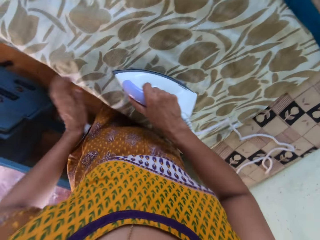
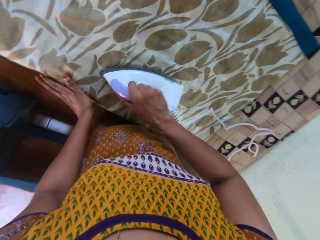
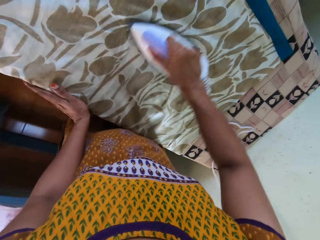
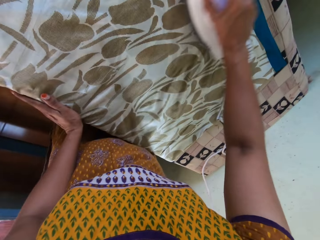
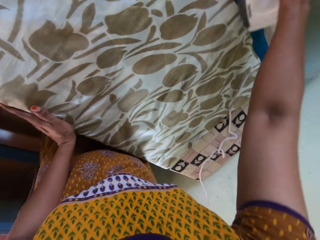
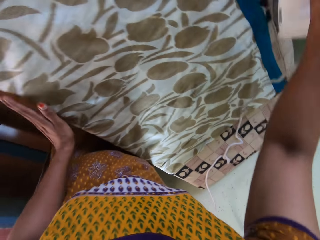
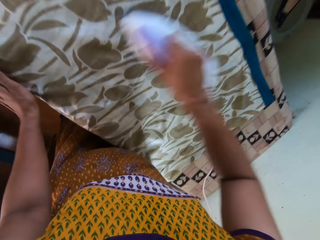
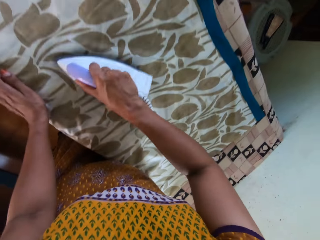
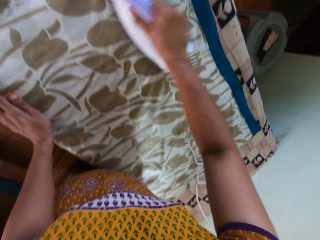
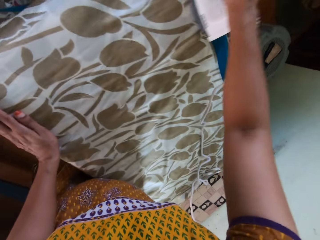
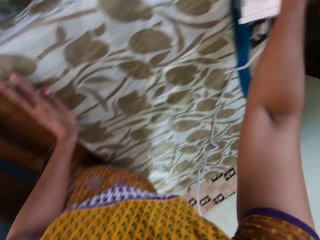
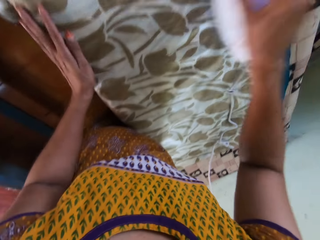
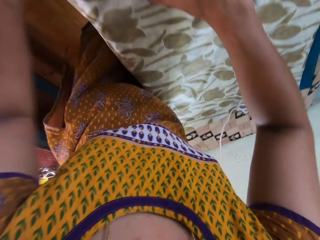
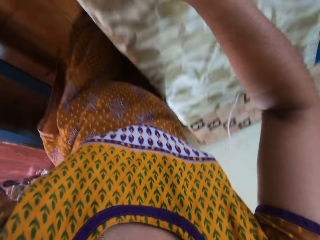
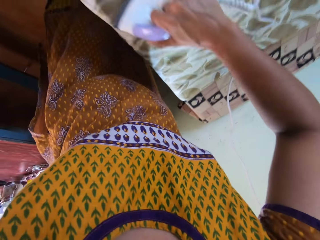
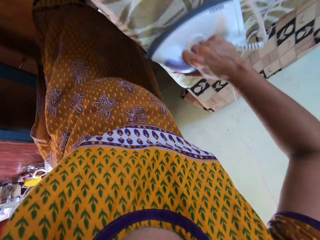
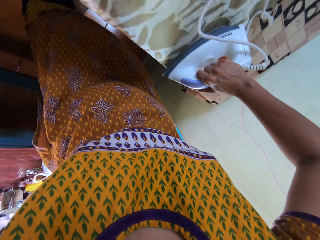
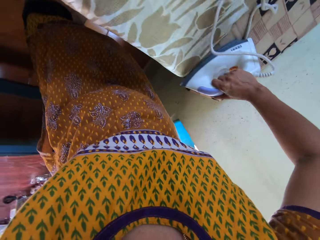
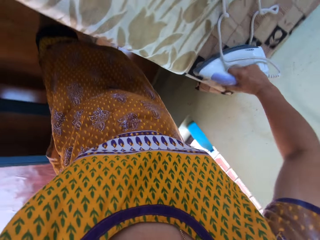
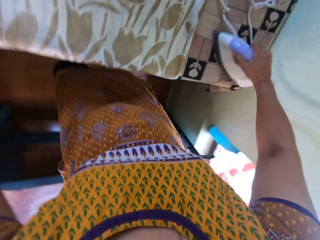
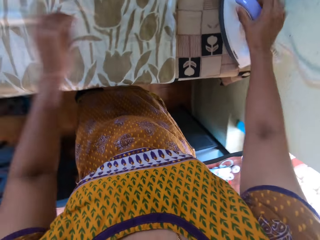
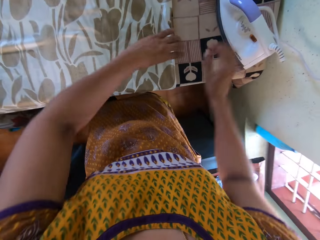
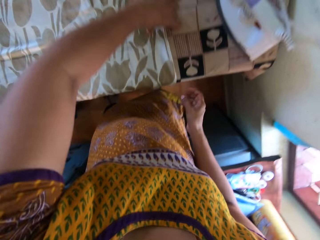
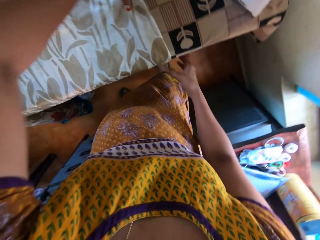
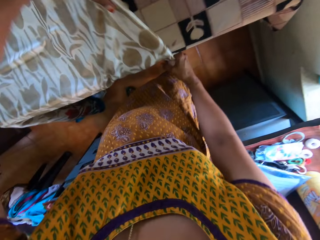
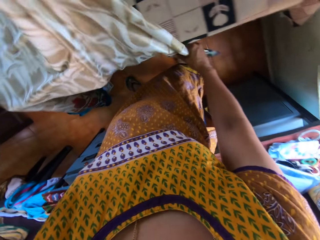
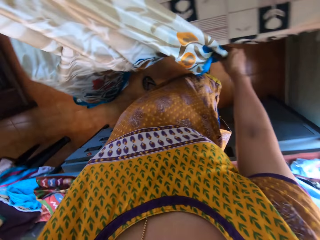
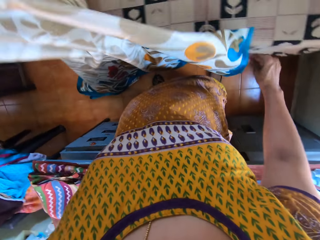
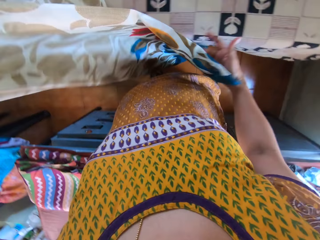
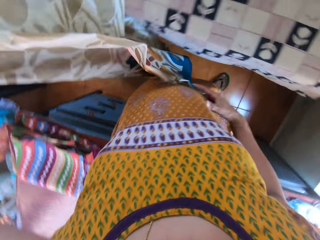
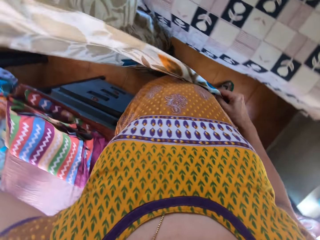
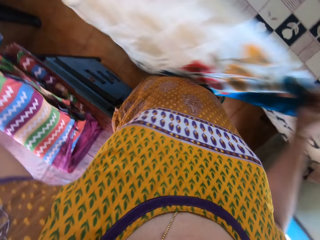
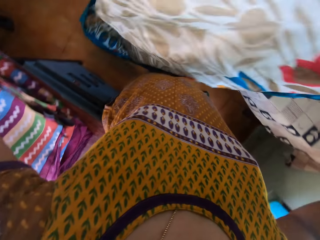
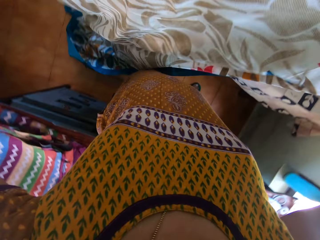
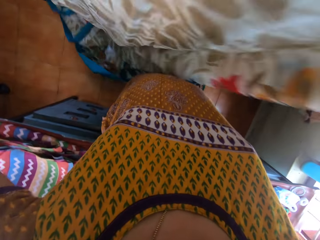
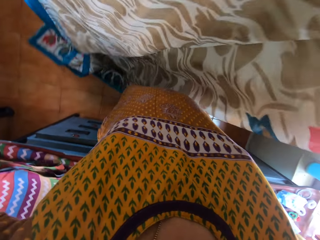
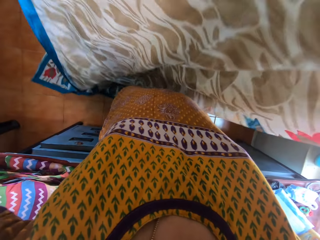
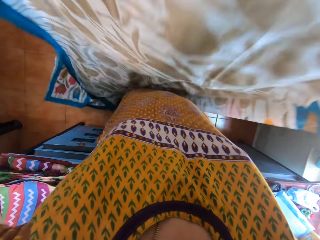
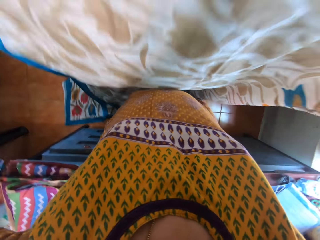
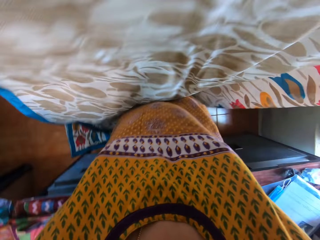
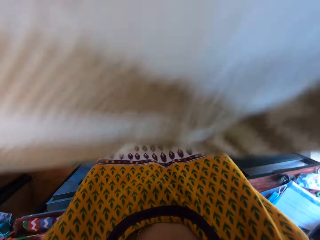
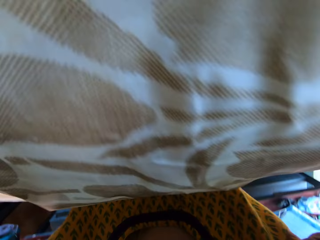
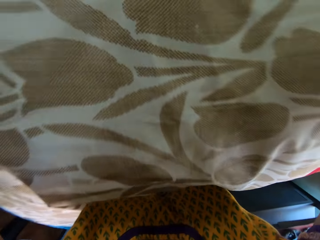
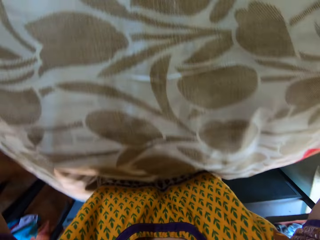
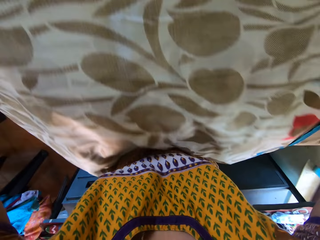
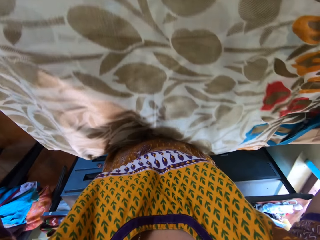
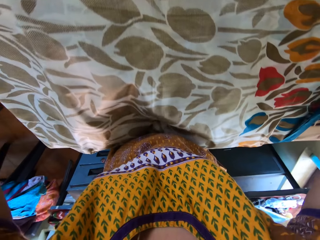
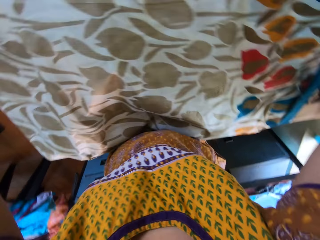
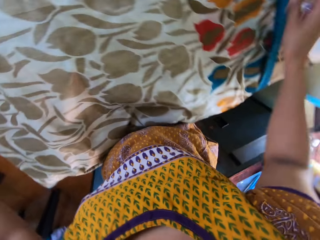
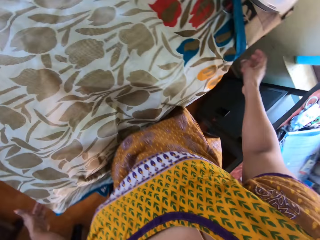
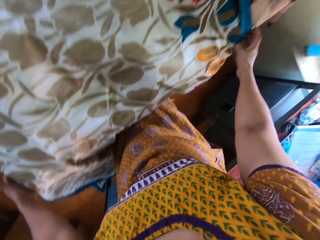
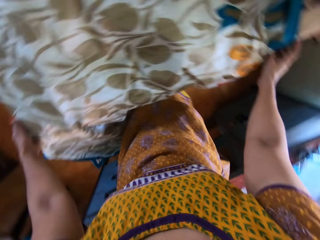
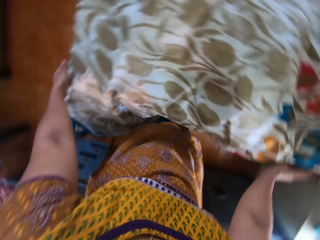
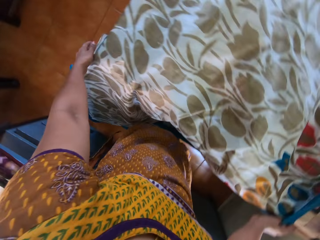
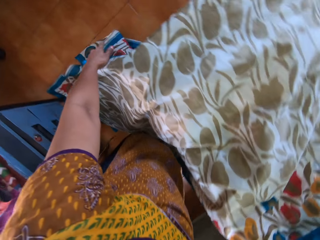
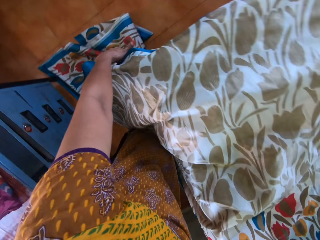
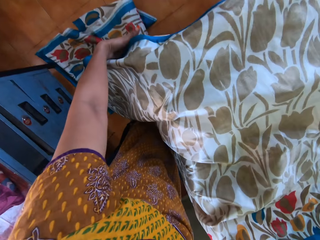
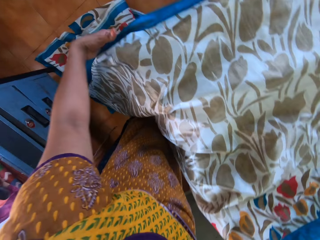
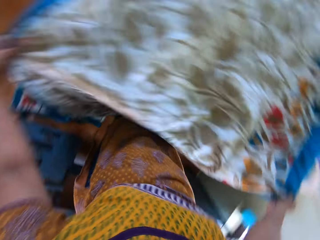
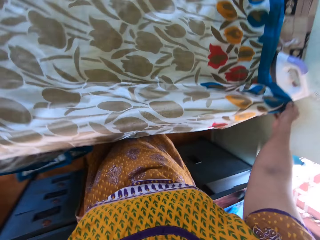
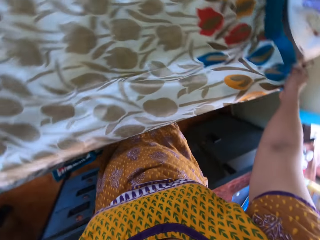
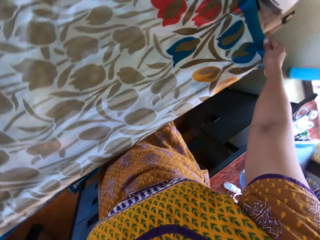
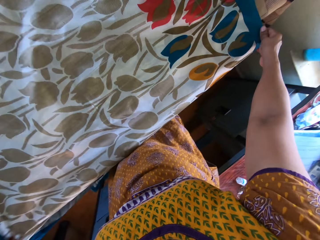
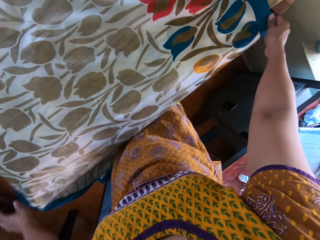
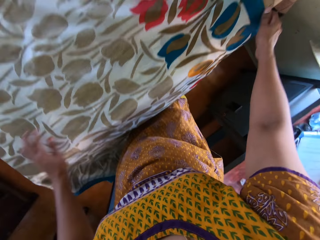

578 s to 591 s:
The camera wearer irons the cloth on the table with the iron in her right hand. She moves a hand. She irons the cloth. She puts the iron down. She picks the cloth from the table with her hands. She holds the cloth. She adjusts the cloths in her hands. She places the cloth on the table with her hands. She adjusts the cloth on the table with her hands. She holds the cloth.

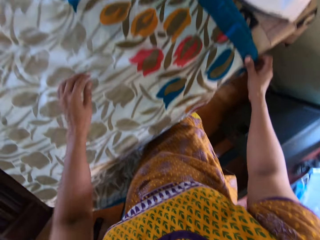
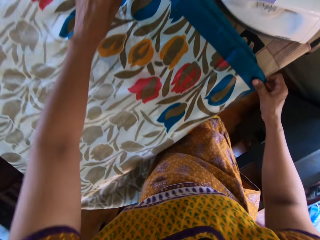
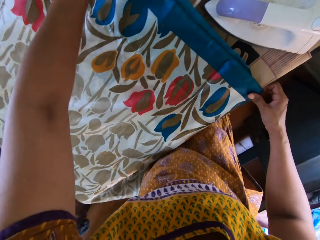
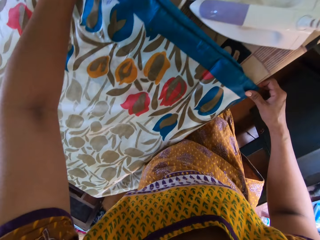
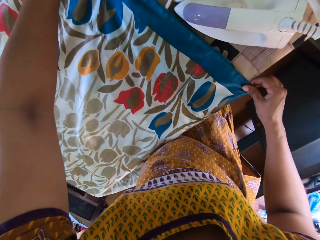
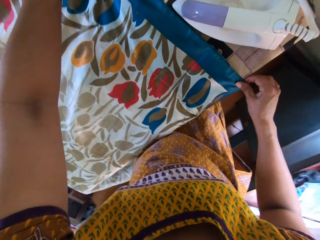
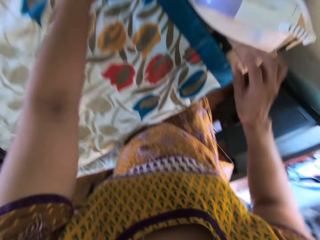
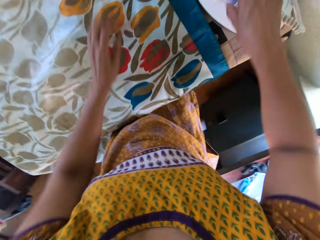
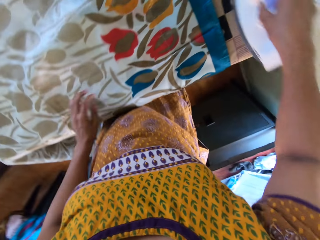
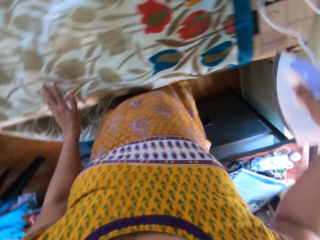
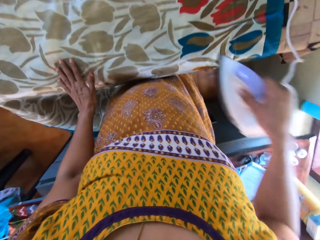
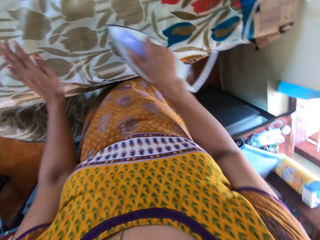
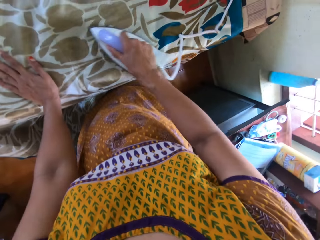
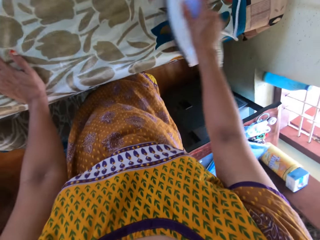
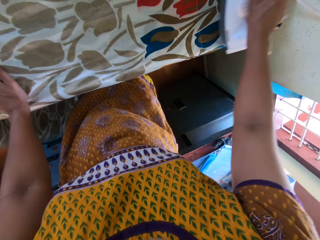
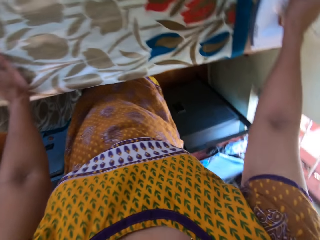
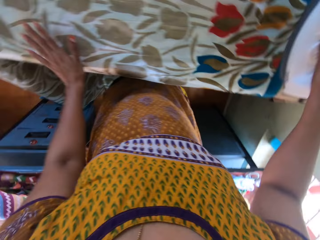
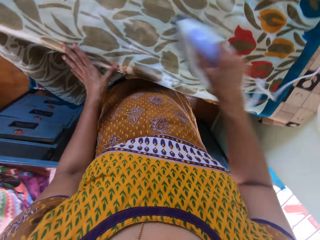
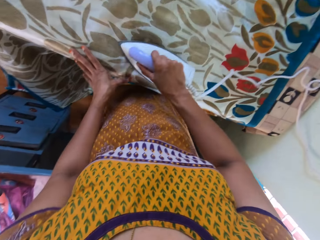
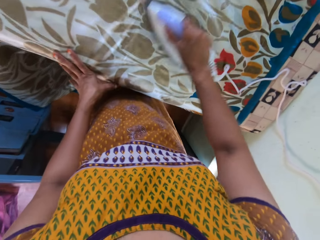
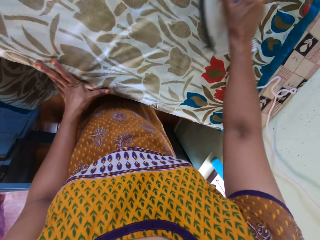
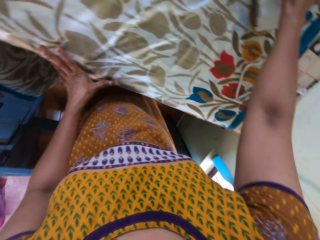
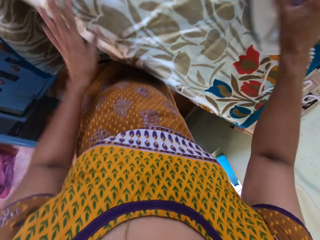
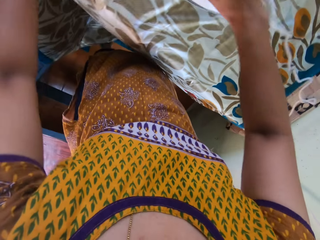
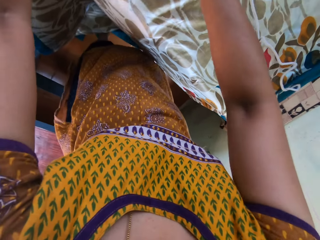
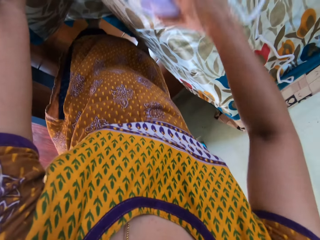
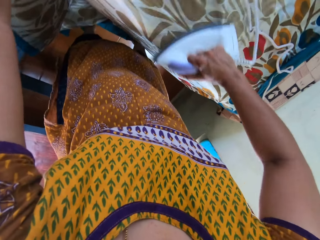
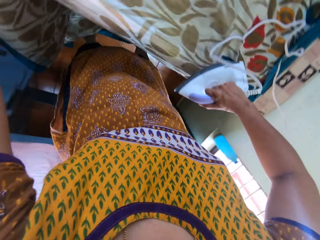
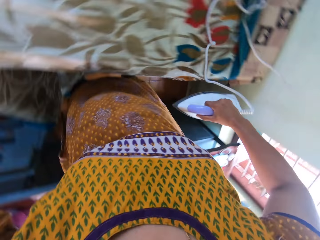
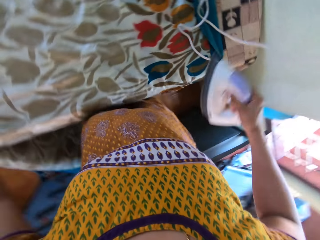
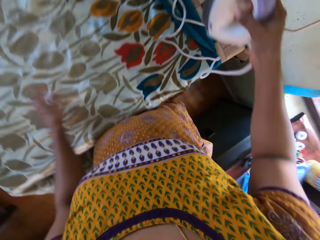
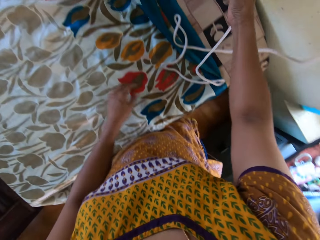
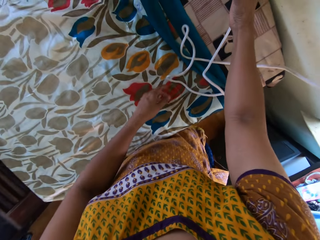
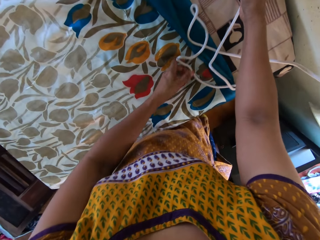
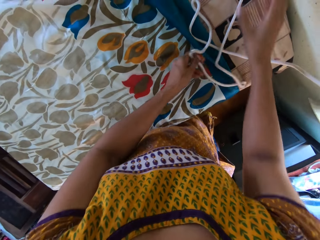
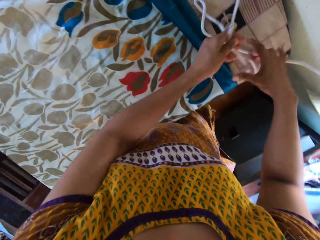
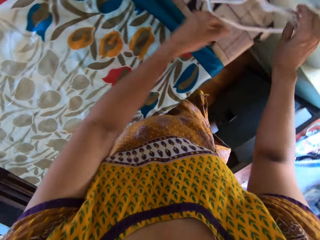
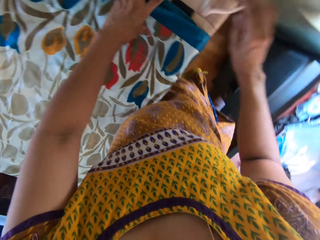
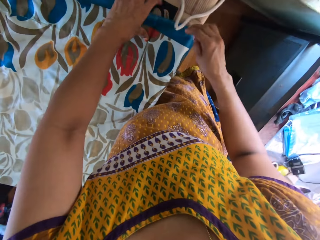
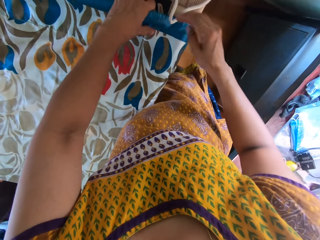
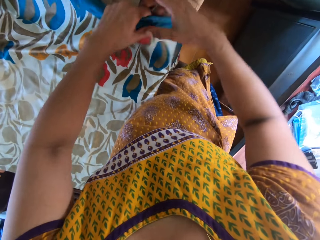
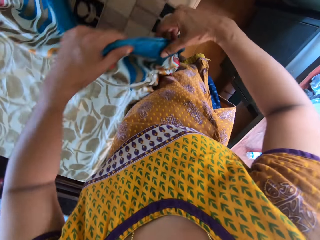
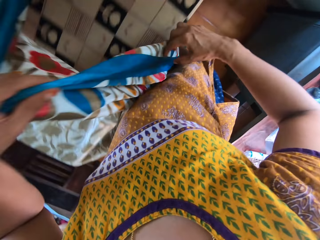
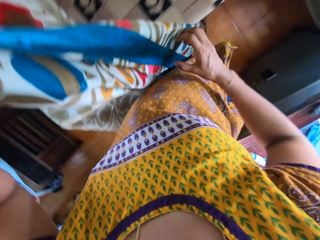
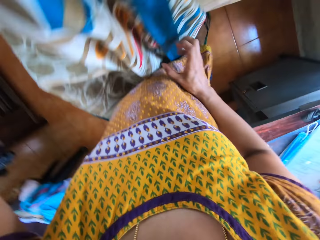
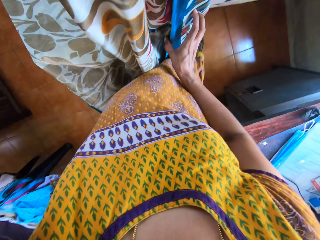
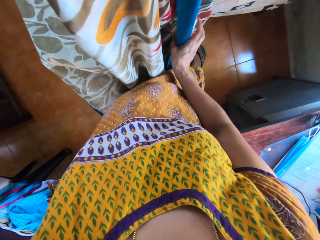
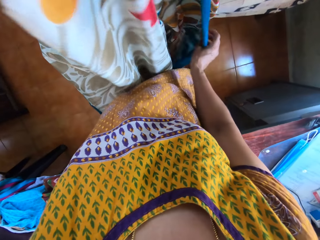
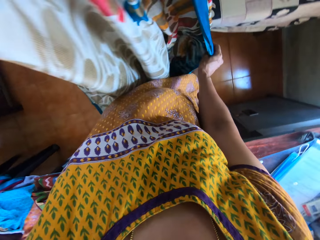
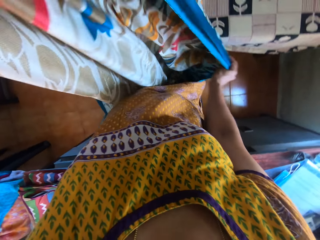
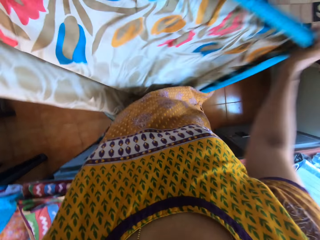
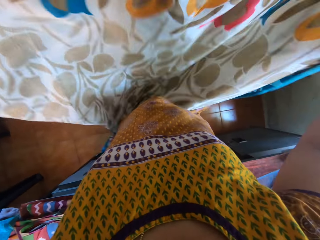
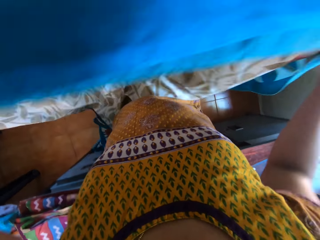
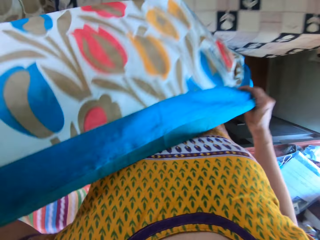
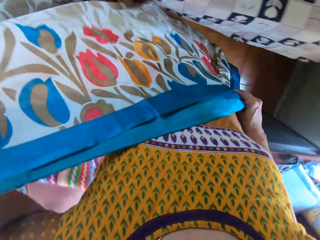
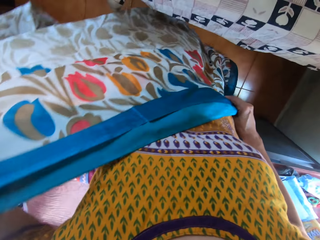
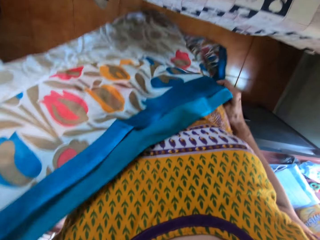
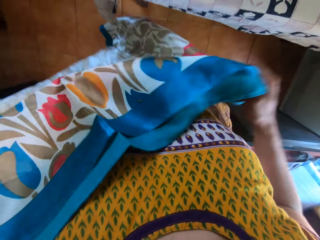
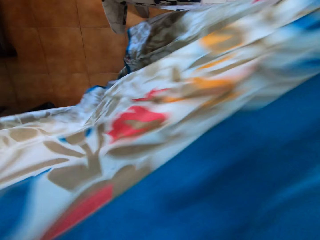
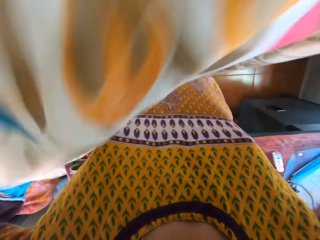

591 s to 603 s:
The camera wearer picks the iron from the table with her right hand. She irons the cloth on the table with the iron in her right hand. She moves a hand. She irons the cloth. She picks the iron from the table with her right hand. She places the iron on the table with her right hand. She adjusts the iron's wire on the table with her hands. She holds the iron cord. She picks the cloth from the table with her hands. She holds the cloth. She adjusts the cloths in her hands.
